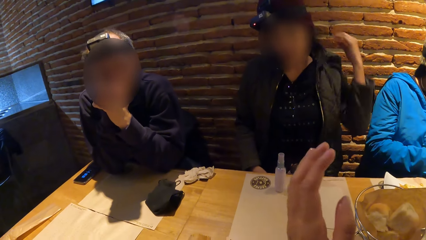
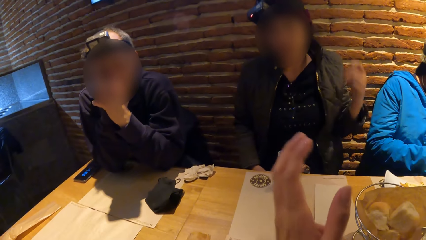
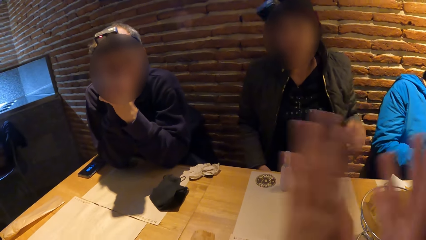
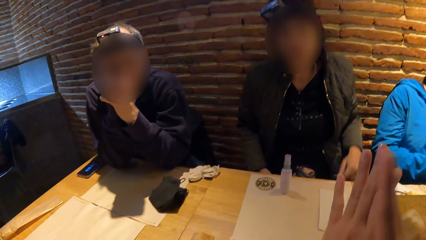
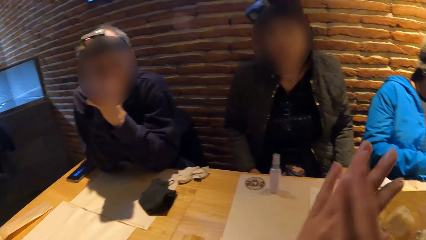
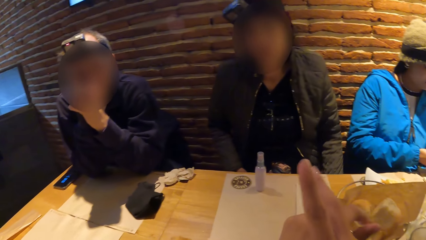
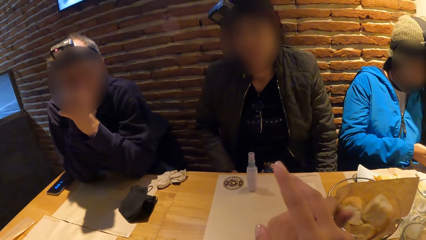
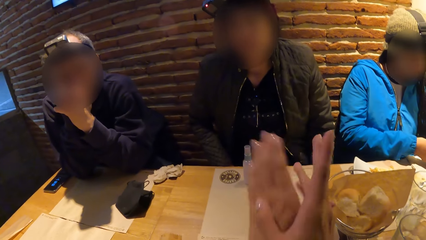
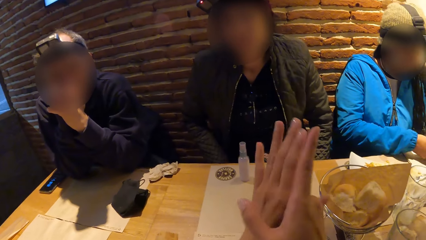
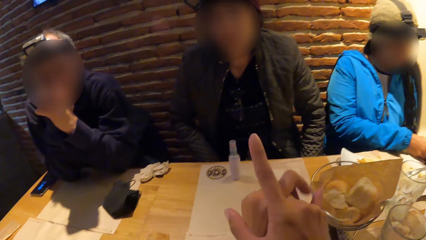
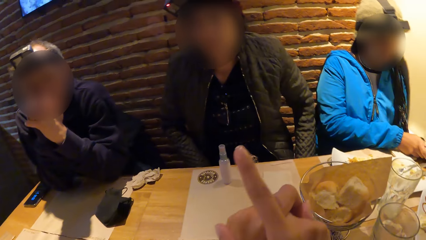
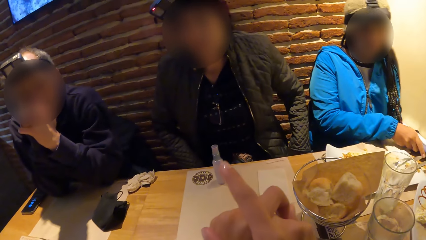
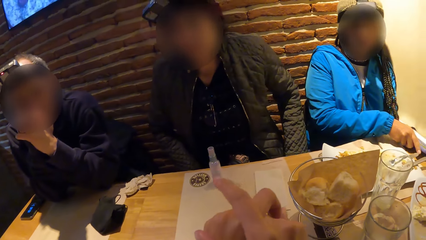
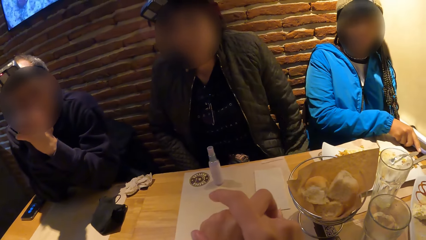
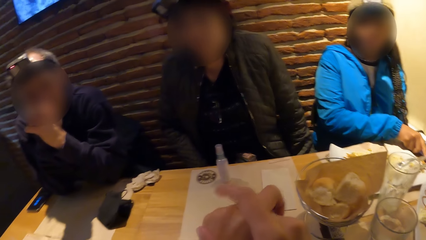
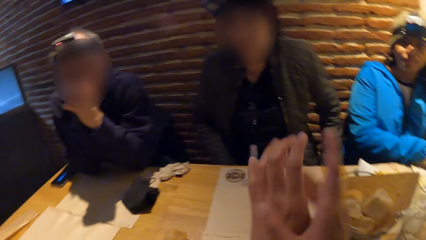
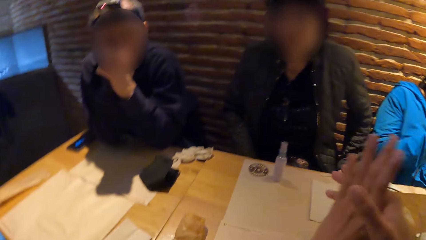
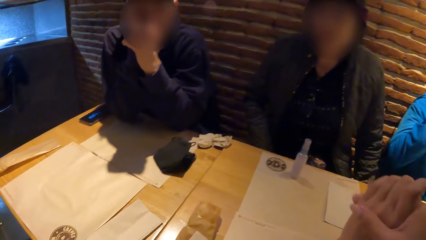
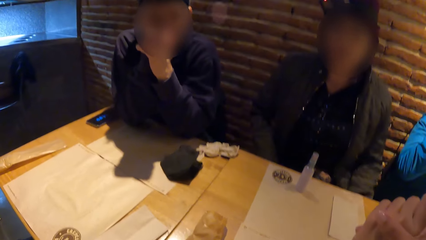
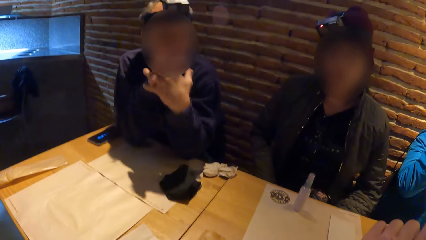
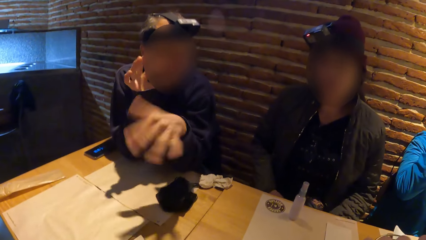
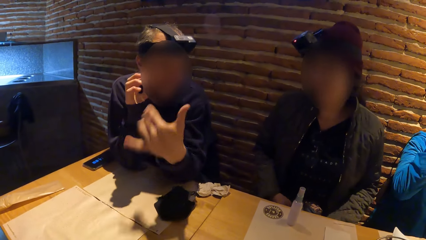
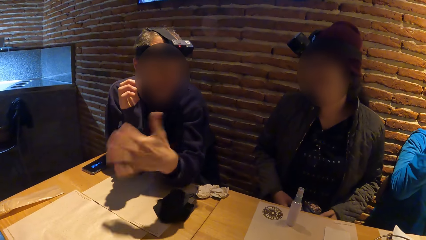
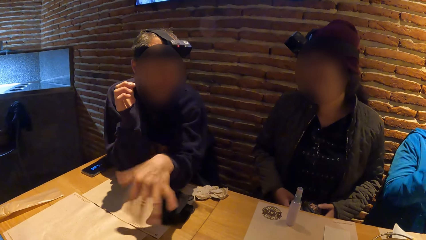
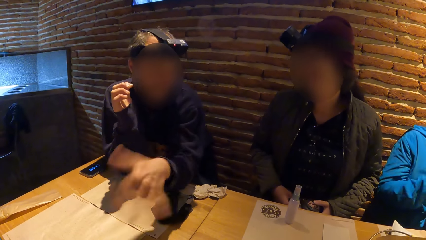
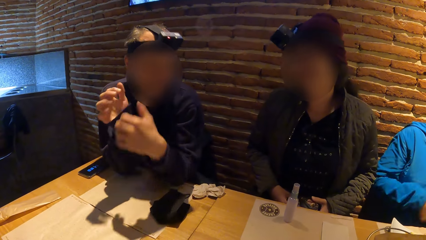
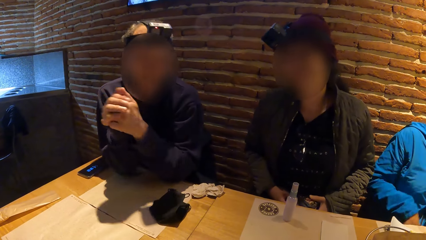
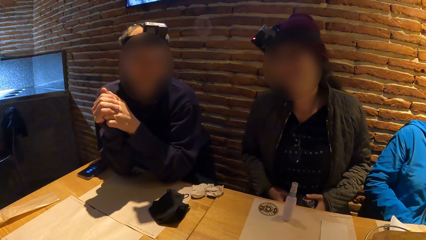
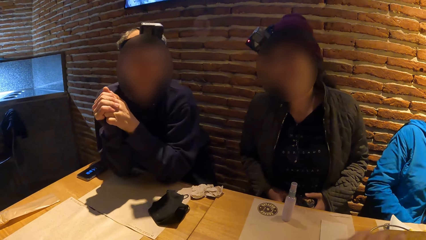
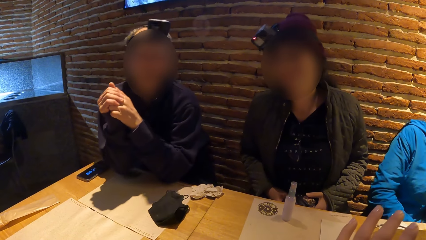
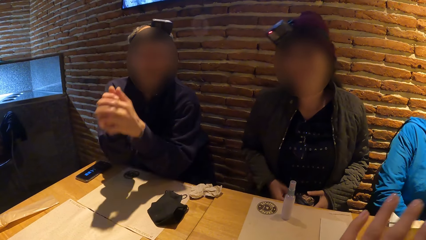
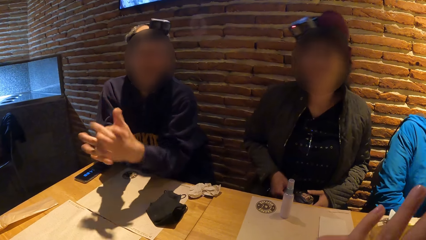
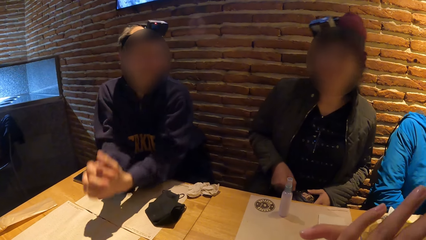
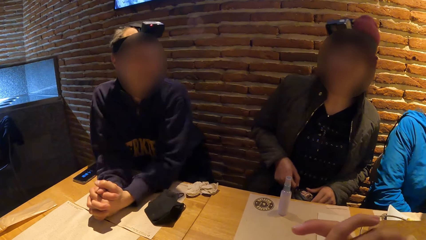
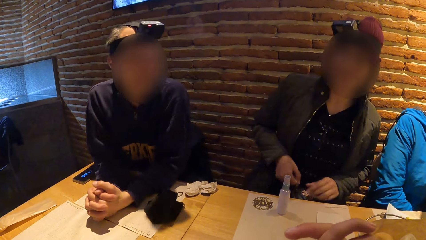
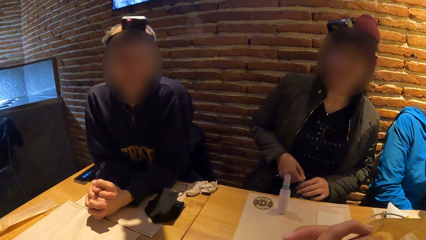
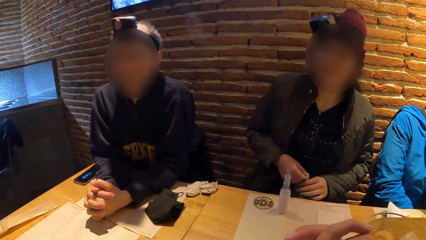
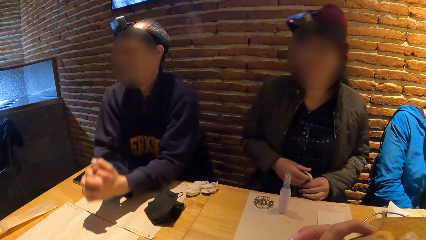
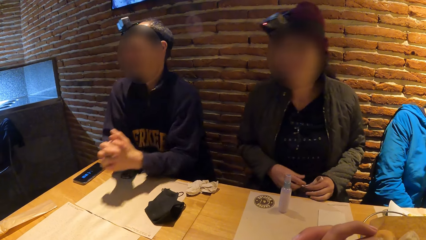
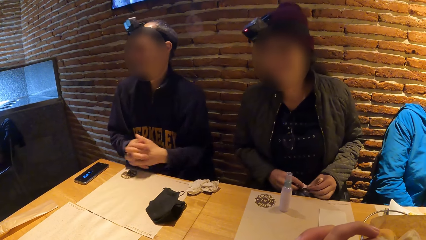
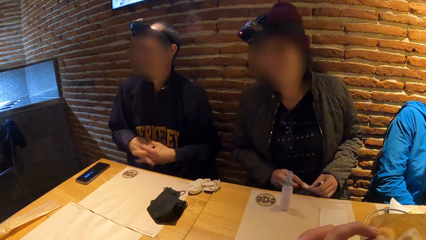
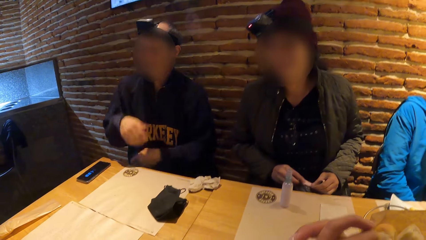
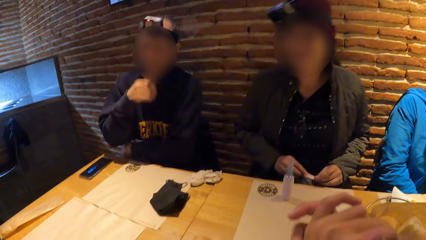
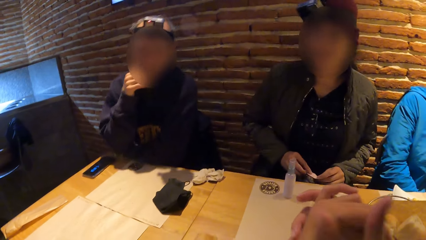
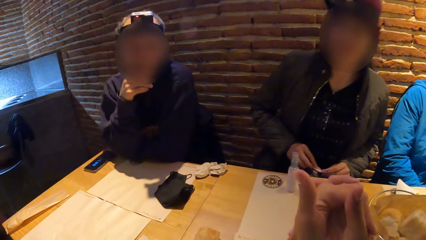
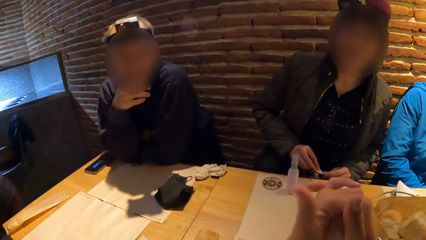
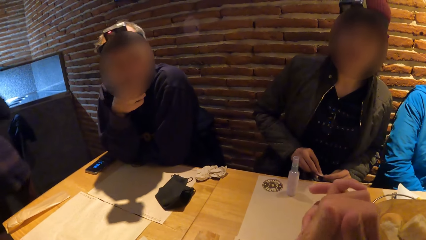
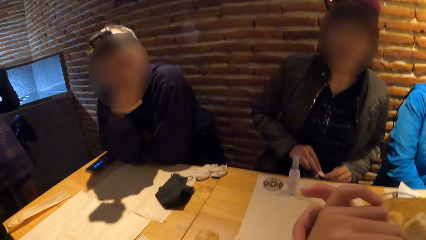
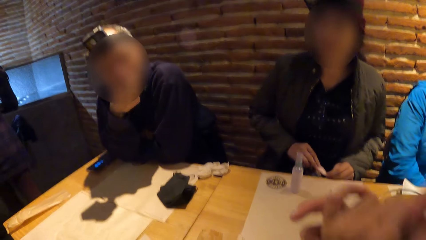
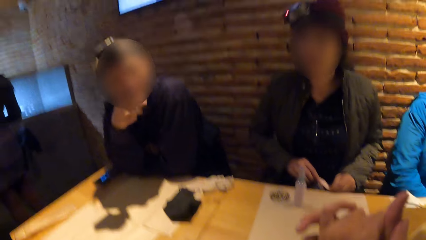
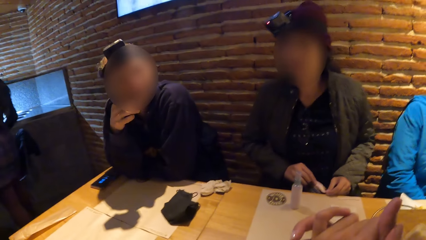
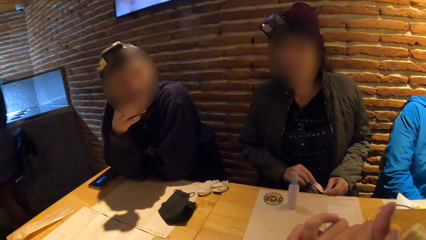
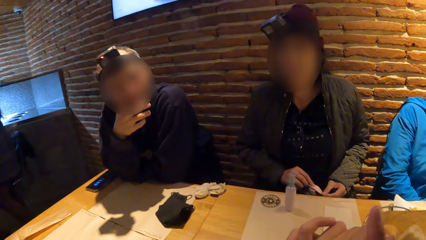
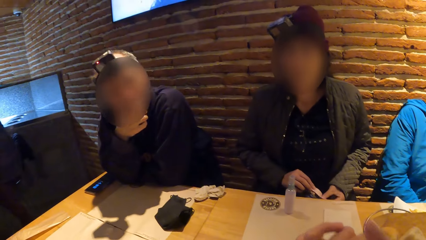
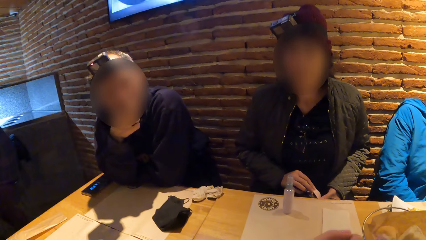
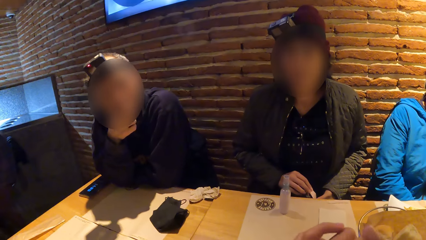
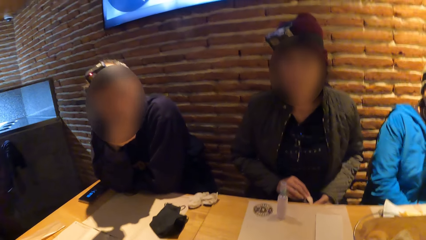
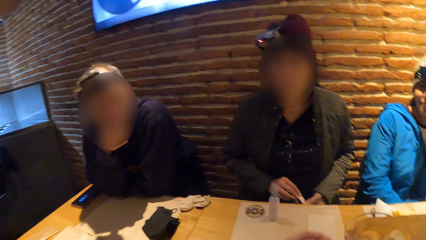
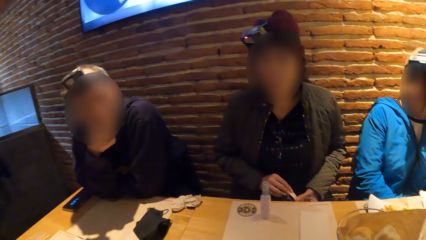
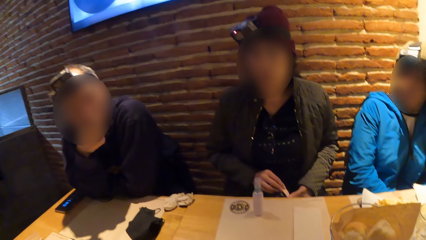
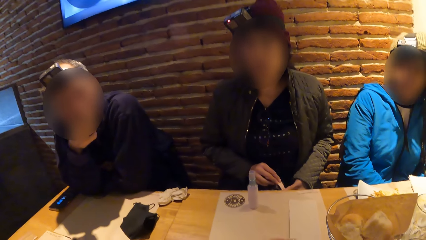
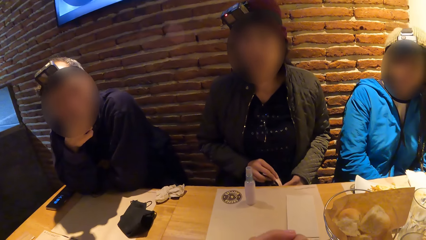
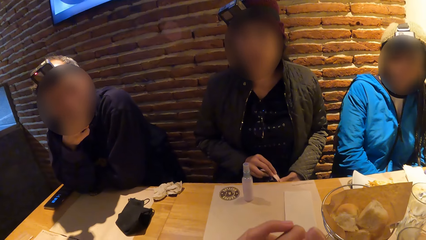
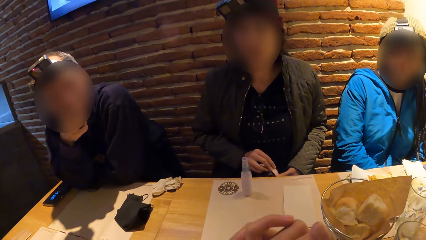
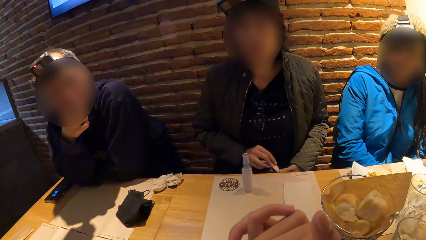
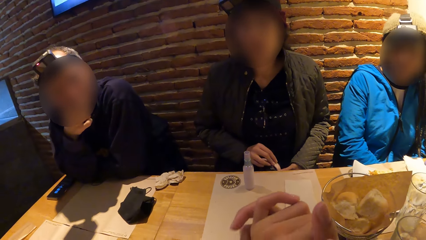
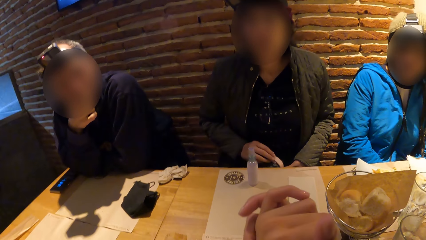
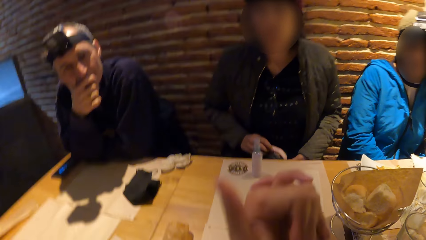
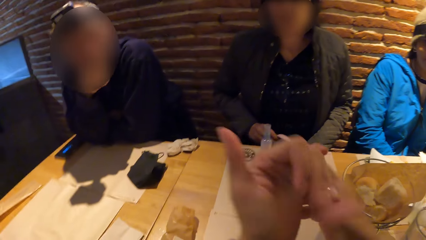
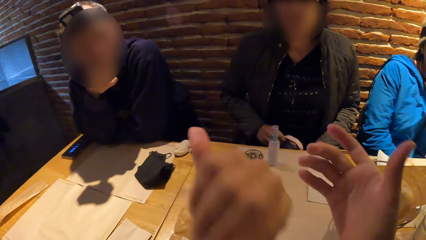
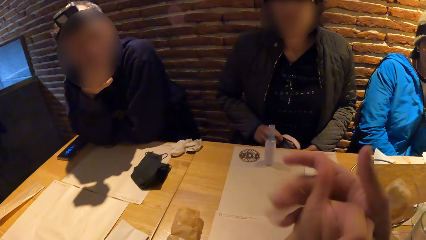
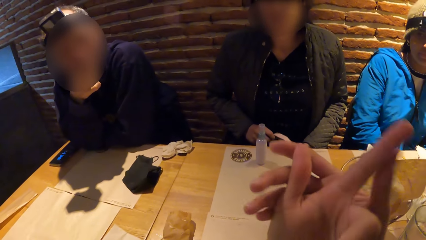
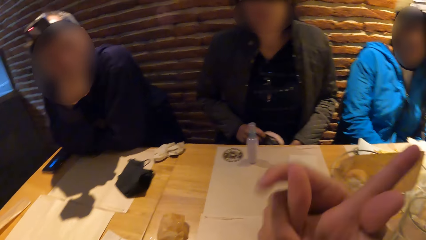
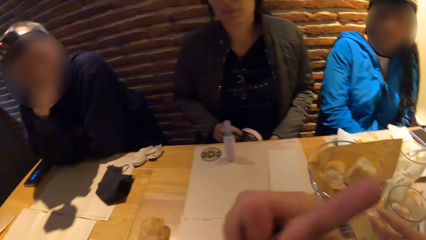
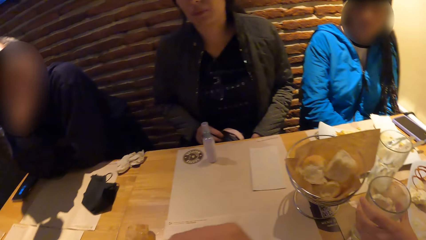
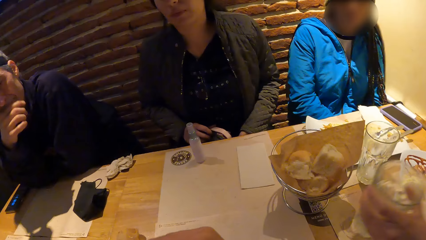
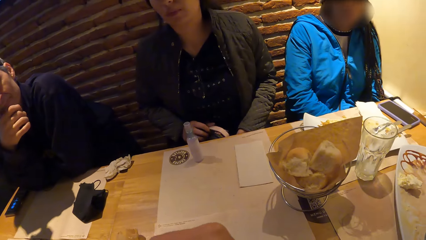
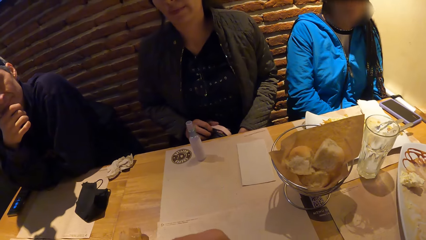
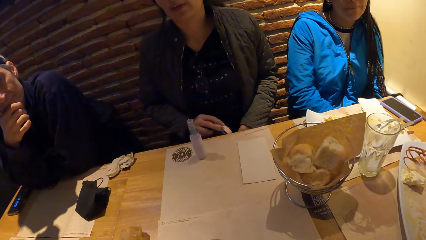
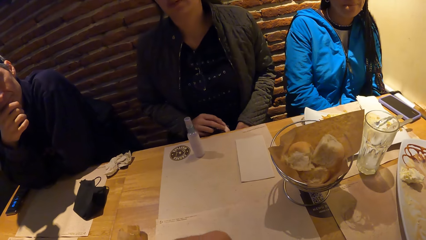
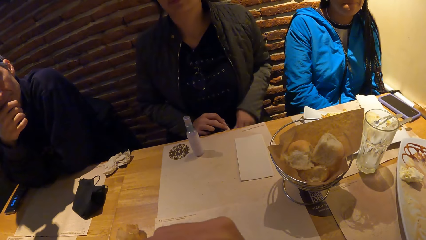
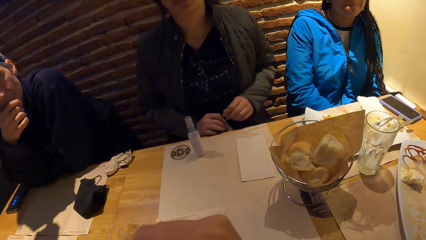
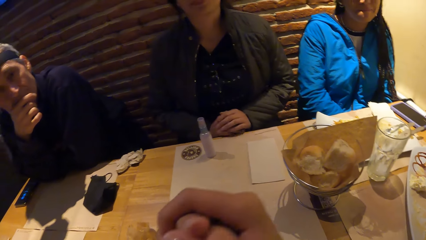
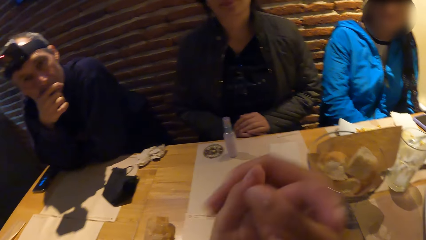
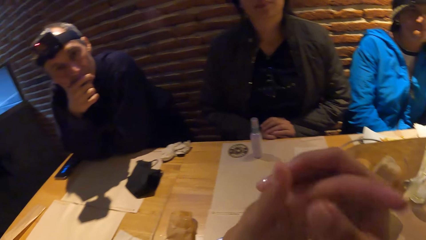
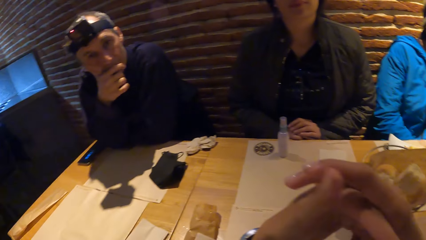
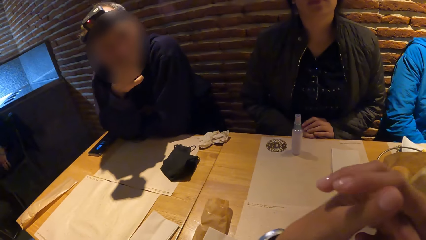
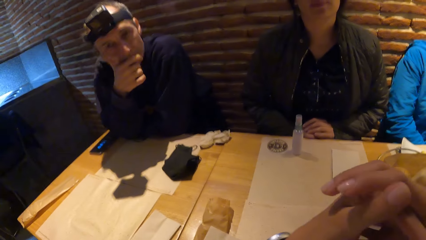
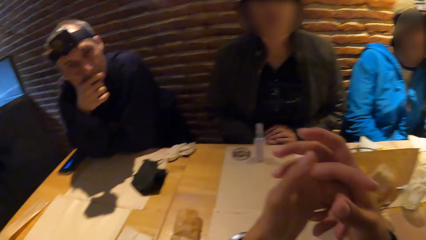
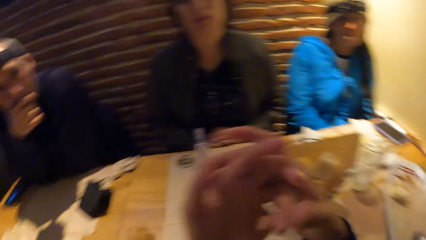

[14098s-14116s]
The camera wearer raises his hands. A lady lowers the hands from the jacket. A woman drops the phone in her right hand on the table. A man shakes the hand, puts the hands together, and puts the hands on the table. The lady holds a strap with both hands. The man releases the hands from the table and puts the hand on his chin. The camera wearer gestures with the hands. The woman takes the glass of water from the table with her left hand.
